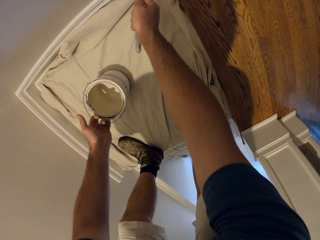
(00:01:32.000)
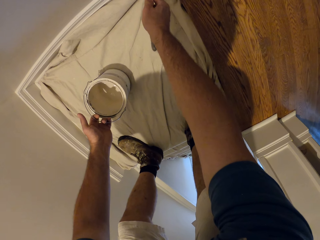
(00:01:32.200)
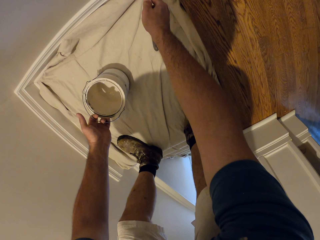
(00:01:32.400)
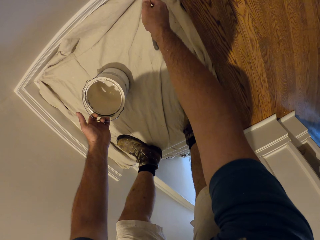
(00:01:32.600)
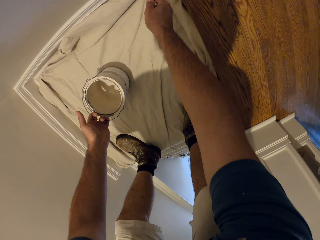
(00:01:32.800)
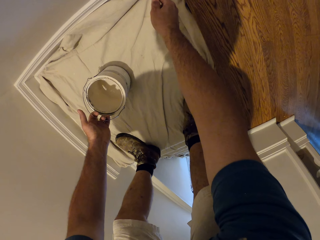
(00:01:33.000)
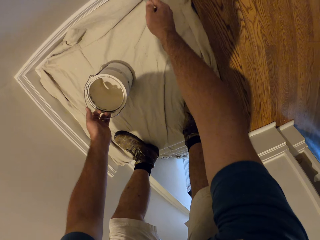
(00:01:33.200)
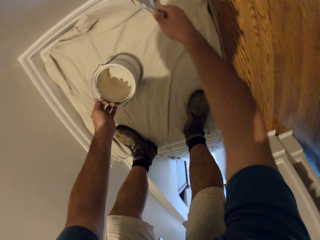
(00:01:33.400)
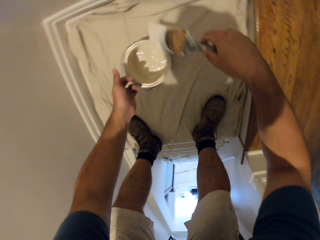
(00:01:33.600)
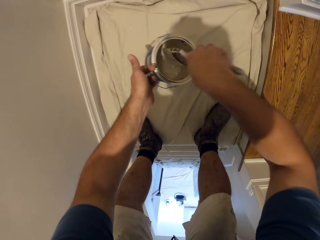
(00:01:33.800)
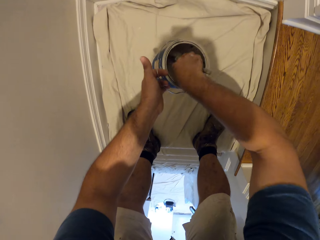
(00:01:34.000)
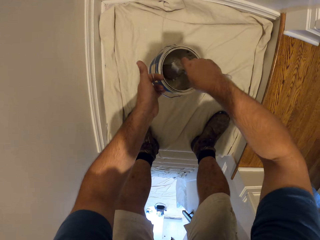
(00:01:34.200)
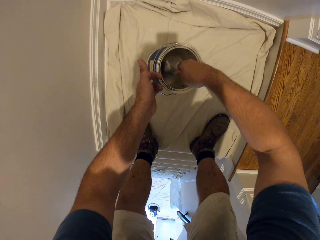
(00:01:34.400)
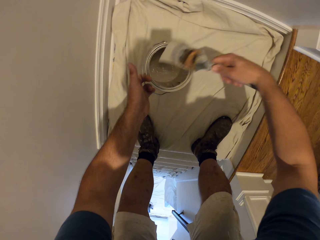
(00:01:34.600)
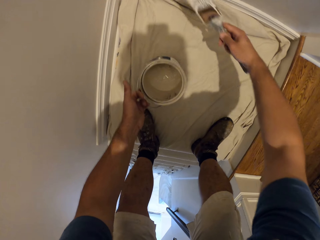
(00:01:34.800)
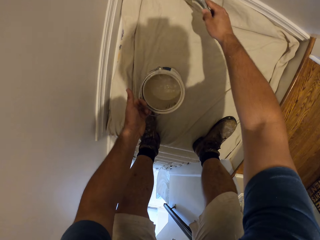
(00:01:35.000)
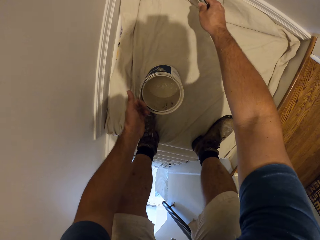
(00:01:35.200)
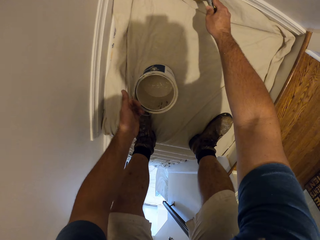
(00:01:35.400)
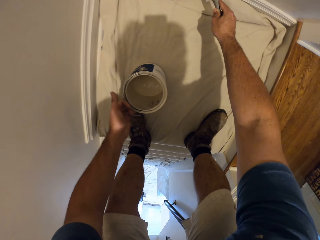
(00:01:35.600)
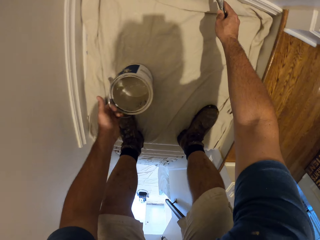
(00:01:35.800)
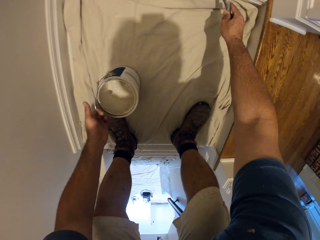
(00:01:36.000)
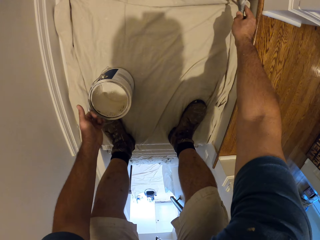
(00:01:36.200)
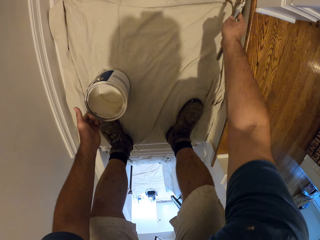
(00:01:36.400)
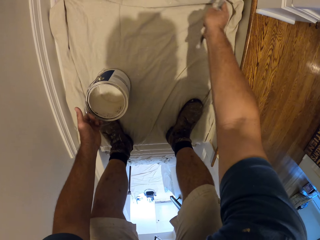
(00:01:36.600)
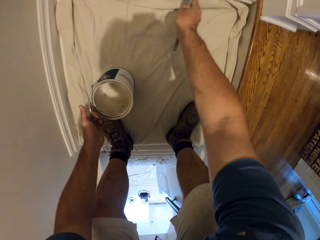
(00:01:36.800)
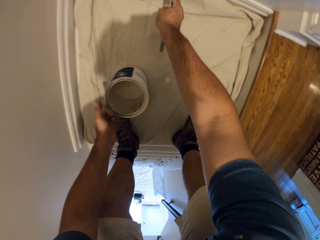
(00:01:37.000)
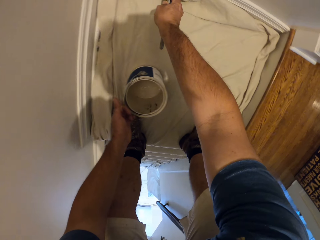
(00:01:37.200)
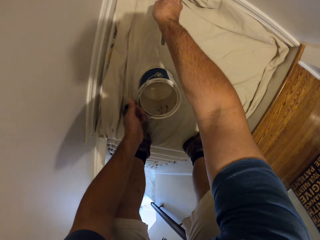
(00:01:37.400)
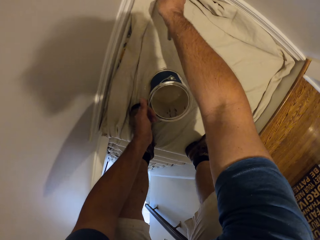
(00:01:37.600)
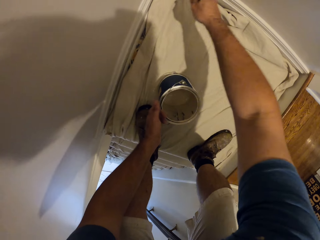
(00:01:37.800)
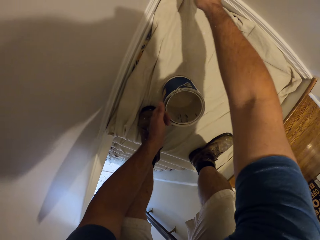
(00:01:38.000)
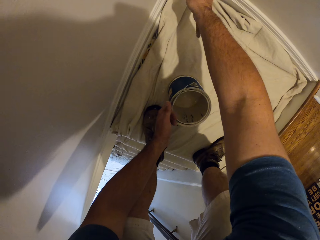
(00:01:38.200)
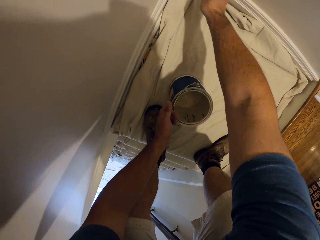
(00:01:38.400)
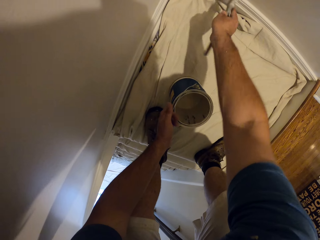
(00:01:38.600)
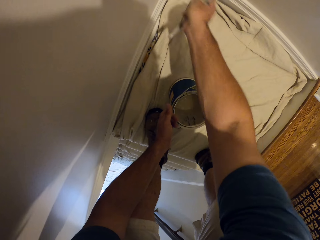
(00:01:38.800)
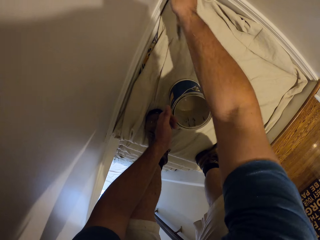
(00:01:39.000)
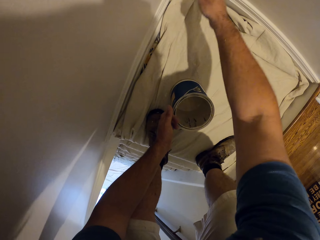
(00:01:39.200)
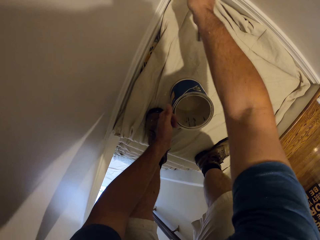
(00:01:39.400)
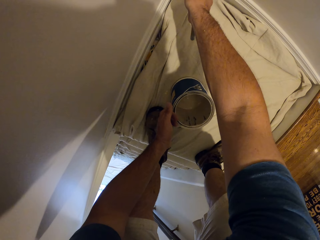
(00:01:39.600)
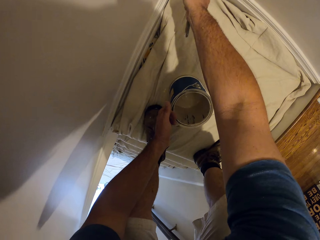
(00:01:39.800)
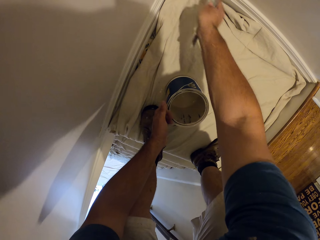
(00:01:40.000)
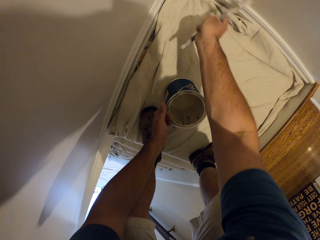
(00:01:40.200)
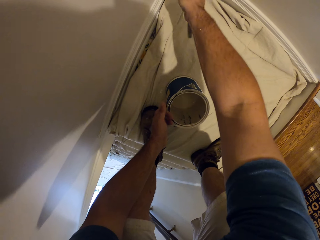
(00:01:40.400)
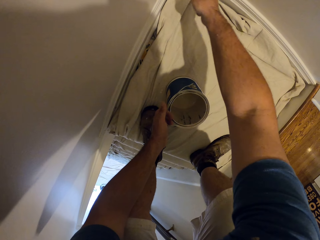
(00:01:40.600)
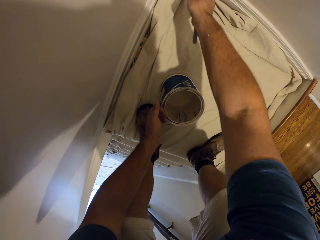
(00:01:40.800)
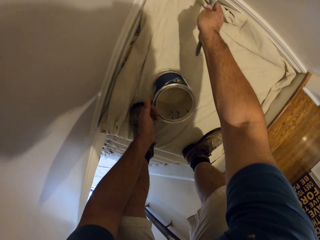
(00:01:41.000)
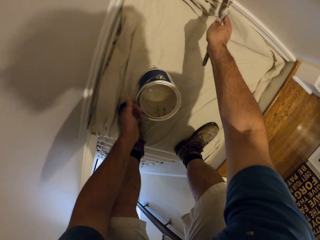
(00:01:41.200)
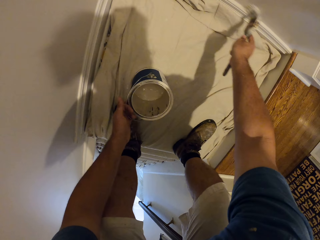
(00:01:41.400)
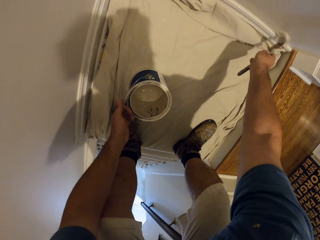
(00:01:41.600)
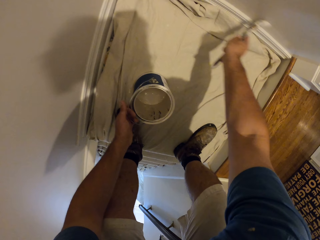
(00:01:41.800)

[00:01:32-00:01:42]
The camera wearer takes some paint from the paint can with the paint brush. They paint the wall with the paint brush.

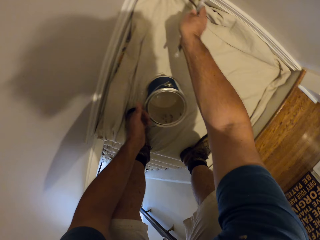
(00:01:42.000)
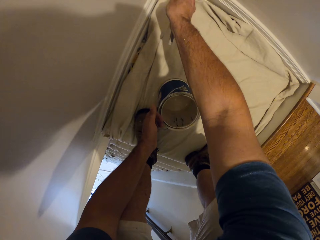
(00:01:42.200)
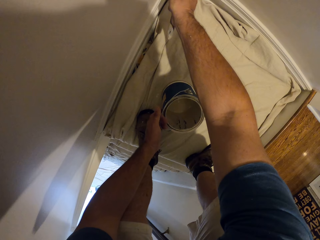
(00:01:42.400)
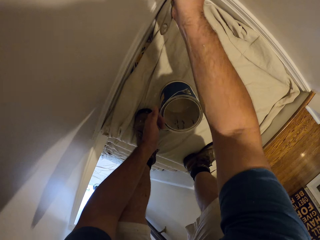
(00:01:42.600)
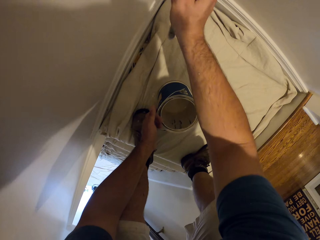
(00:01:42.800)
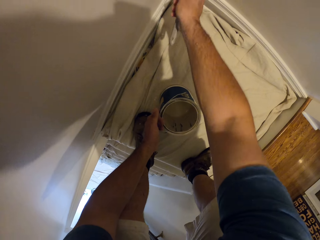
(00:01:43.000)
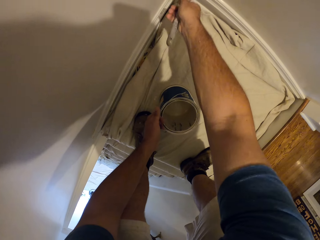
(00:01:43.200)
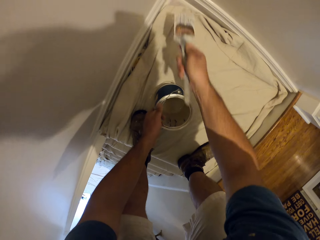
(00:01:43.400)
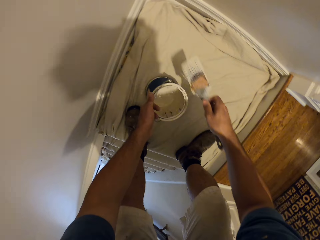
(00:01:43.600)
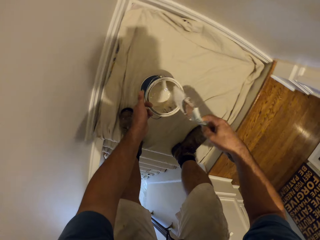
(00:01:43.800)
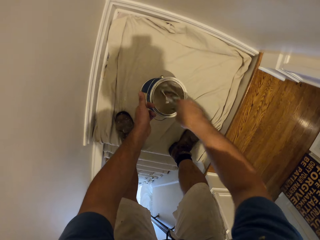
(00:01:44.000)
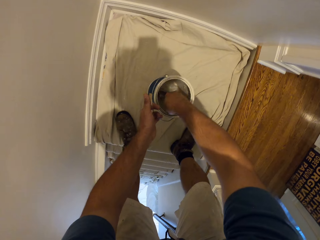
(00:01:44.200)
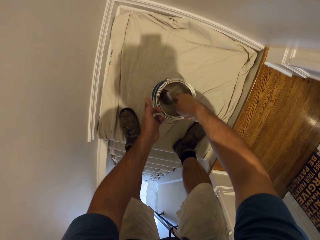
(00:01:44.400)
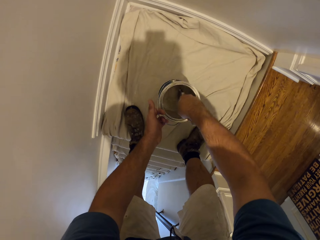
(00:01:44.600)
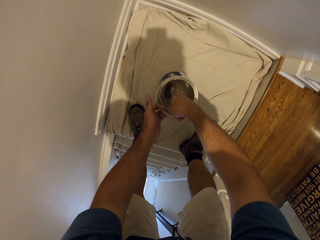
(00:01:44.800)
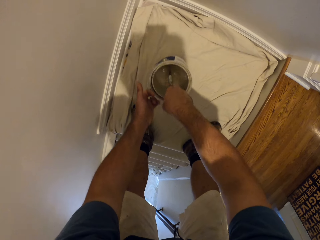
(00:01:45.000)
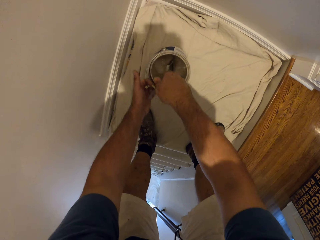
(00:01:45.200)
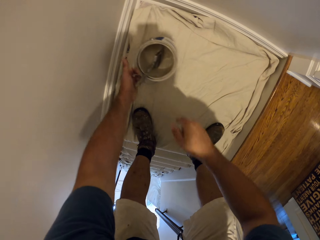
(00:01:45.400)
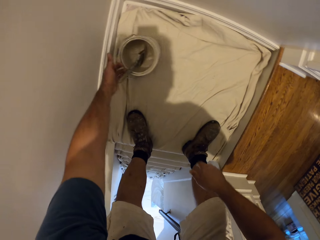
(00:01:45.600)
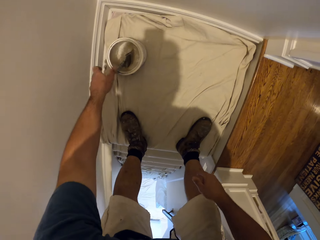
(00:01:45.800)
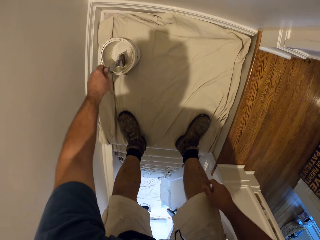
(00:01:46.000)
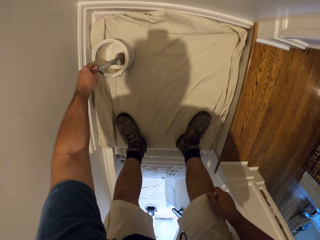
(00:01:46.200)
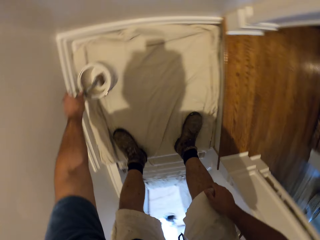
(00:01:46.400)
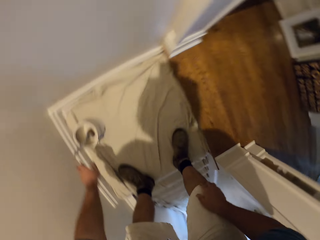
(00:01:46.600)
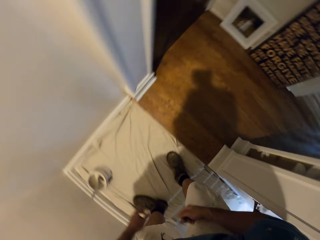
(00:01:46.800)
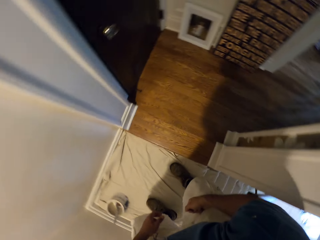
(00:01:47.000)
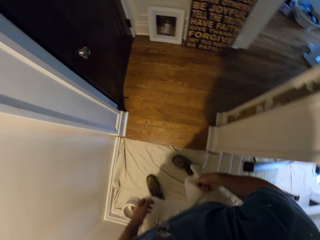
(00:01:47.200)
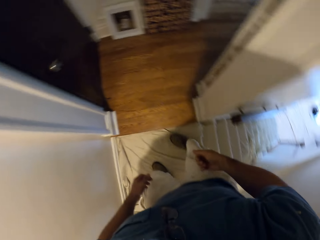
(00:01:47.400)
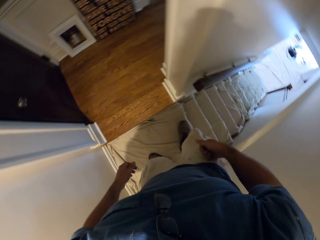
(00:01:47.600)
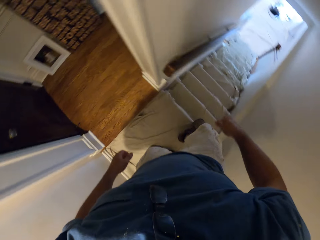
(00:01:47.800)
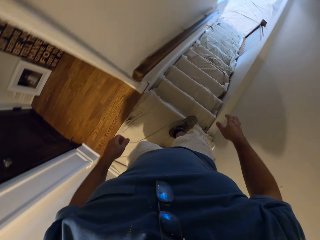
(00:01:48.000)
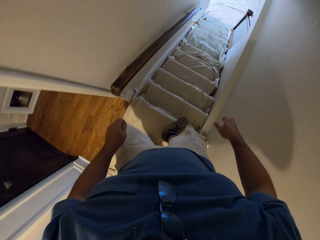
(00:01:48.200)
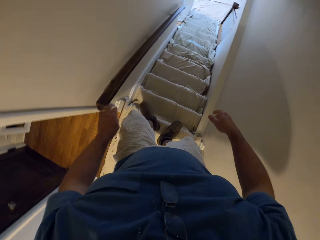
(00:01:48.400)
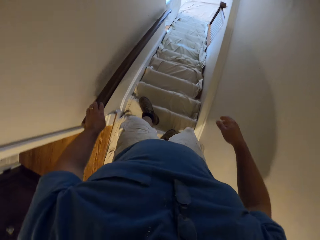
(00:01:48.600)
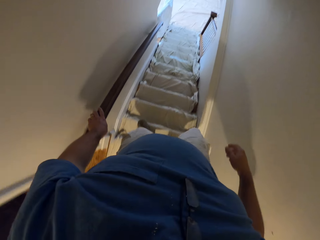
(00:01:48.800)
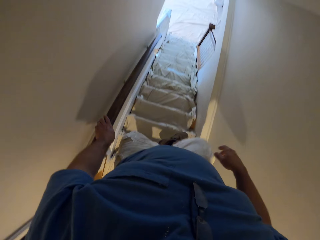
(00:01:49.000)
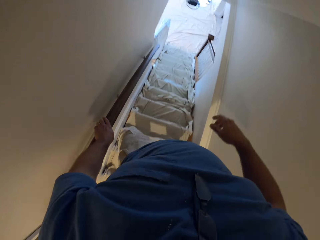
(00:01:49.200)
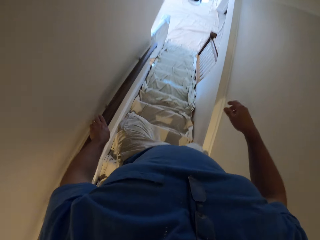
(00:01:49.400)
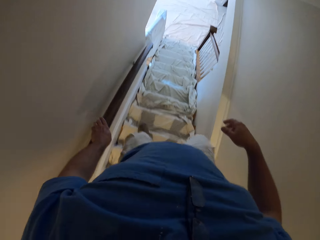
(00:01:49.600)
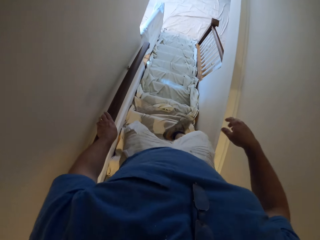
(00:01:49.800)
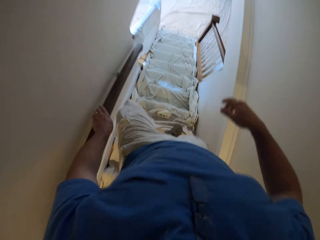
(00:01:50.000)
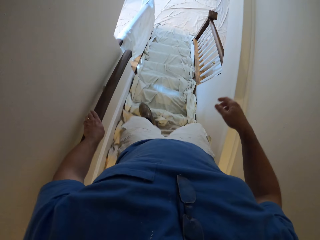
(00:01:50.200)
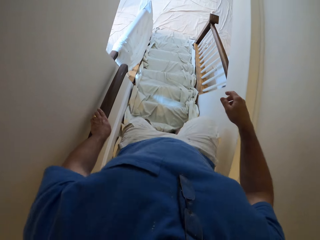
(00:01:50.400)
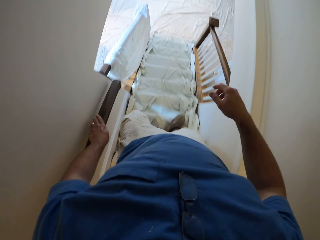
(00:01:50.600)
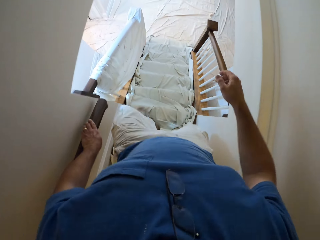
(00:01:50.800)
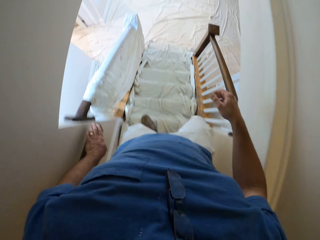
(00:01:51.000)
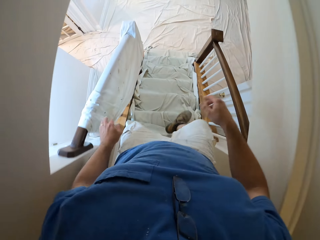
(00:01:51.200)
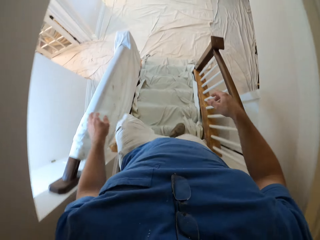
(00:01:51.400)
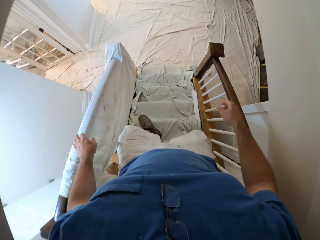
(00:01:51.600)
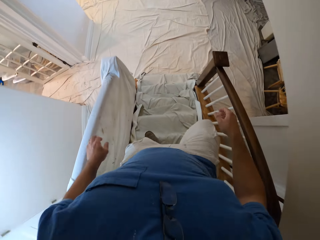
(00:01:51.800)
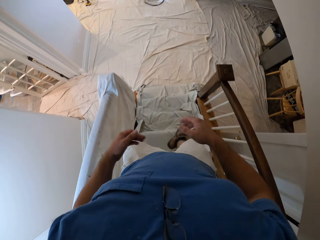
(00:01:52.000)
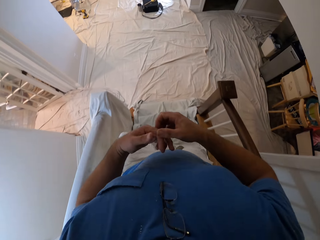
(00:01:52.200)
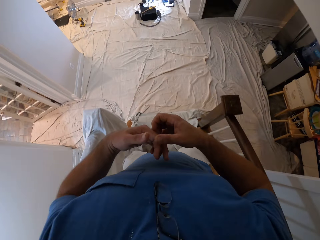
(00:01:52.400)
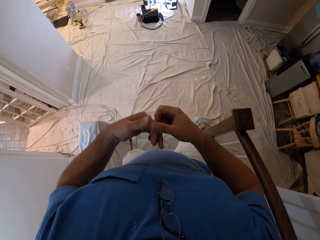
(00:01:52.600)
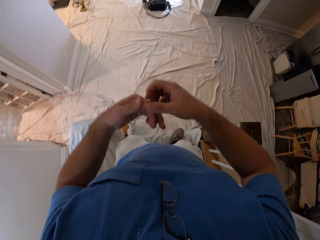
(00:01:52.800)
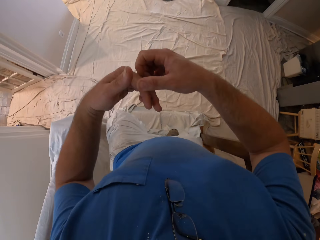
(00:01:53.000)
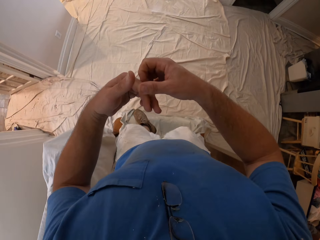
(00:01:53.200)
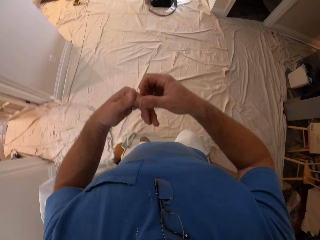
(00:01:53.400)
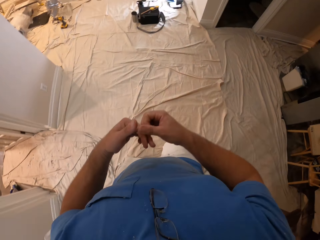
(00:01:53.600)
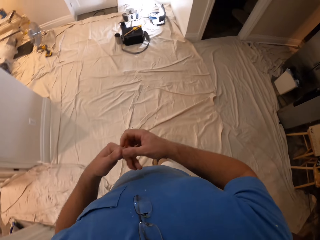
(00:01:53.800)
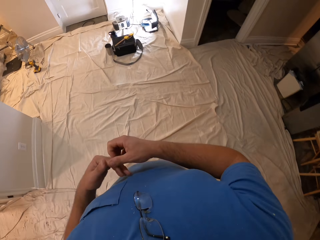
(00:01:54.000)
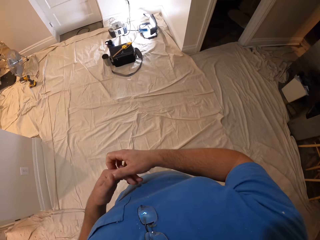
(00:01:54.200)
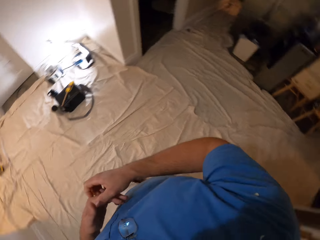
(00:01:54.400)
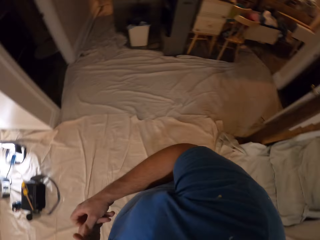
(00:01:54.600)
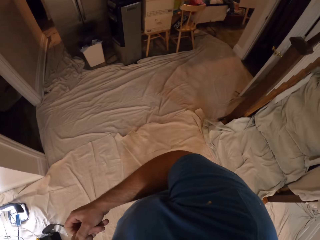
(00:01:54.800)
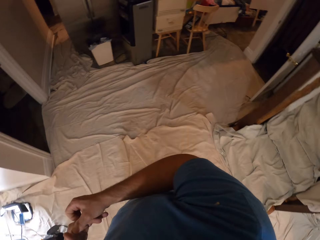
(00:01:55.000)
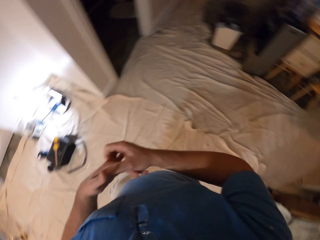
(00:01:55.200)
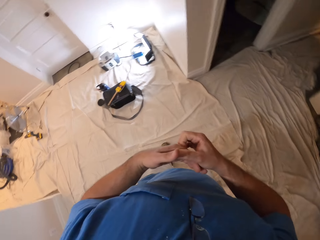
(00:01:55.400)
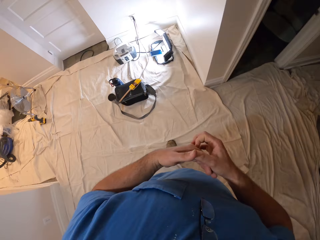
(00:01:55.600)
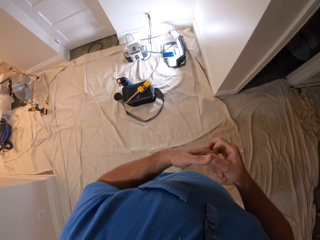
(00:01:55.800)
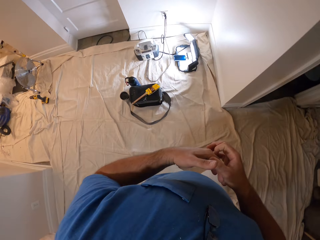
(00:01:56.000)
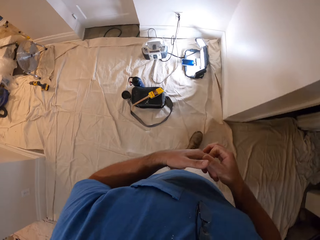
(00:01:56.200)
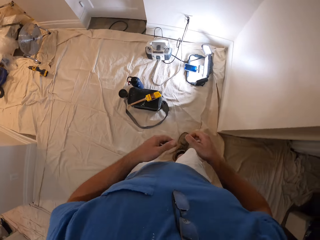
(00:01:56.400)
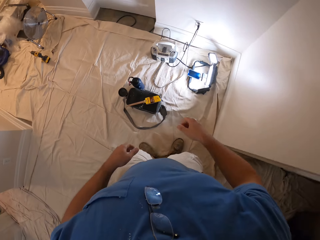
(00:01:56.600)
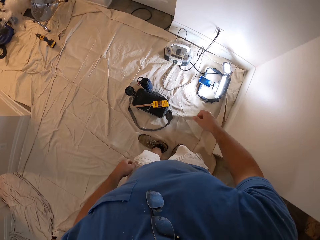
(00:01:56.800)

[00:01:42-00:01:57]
The camera wearer takes some paint from the paint can with the paint brush. He drops the paint brush in the paint can, drops the paint can on the floor and turns around. He walks down a flight of stairs and rests his left hand on the stair railing. He scratches his left hand with his right hand. He looks to the right and looks forward.
